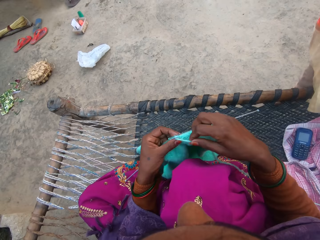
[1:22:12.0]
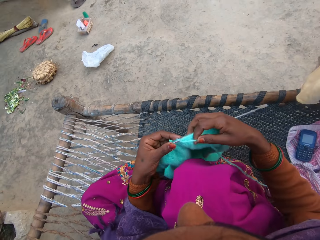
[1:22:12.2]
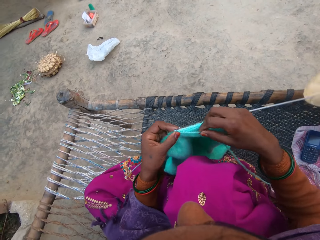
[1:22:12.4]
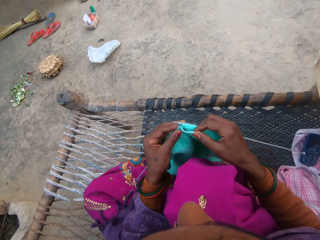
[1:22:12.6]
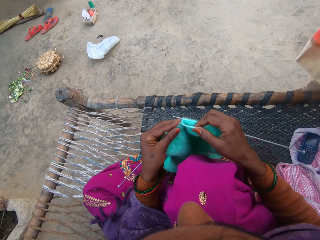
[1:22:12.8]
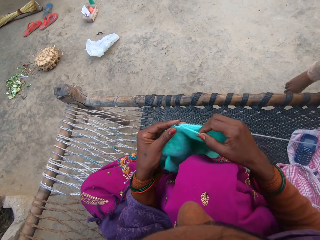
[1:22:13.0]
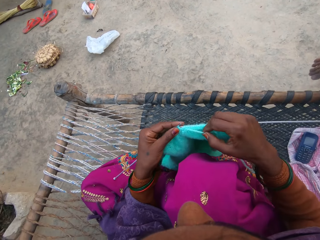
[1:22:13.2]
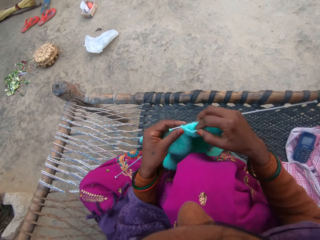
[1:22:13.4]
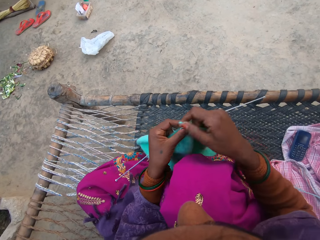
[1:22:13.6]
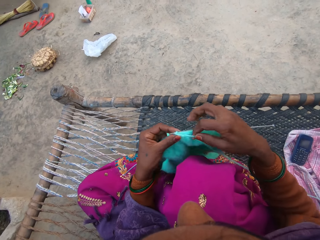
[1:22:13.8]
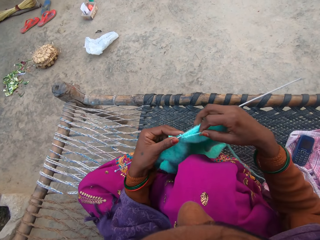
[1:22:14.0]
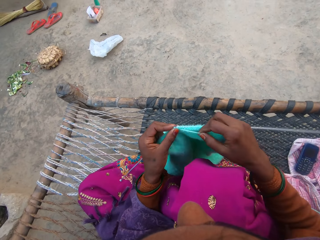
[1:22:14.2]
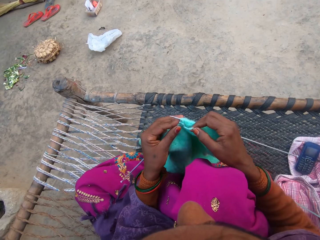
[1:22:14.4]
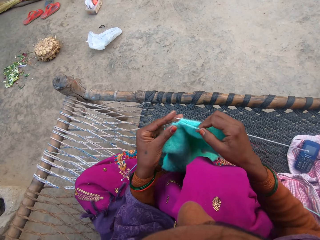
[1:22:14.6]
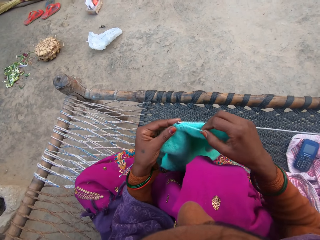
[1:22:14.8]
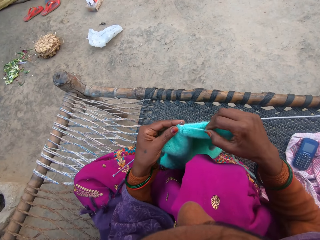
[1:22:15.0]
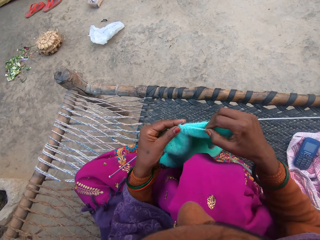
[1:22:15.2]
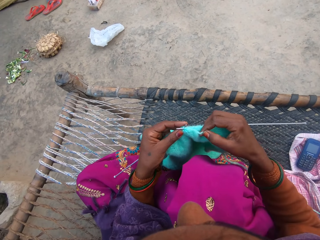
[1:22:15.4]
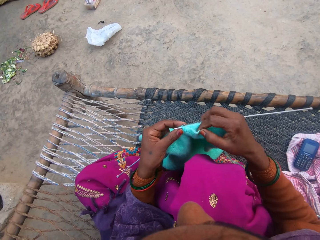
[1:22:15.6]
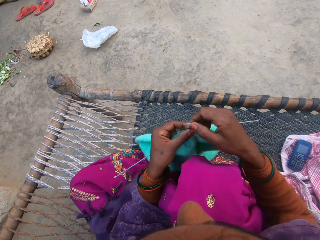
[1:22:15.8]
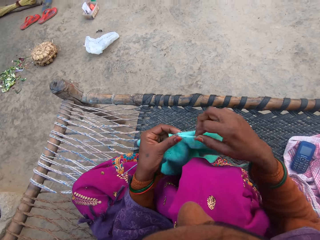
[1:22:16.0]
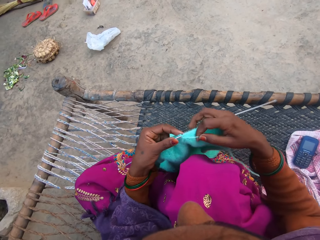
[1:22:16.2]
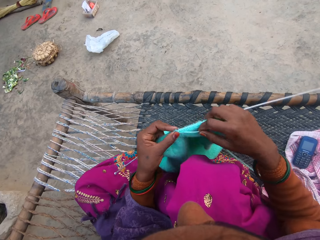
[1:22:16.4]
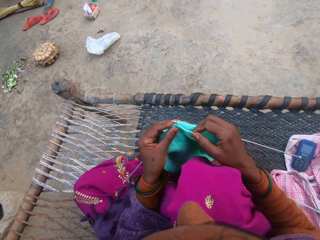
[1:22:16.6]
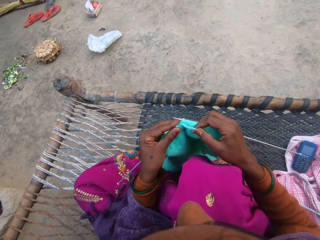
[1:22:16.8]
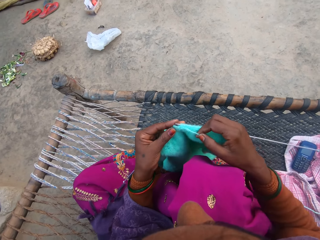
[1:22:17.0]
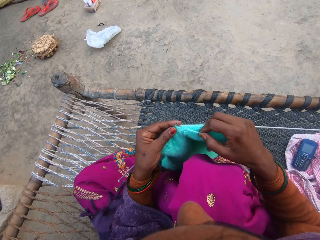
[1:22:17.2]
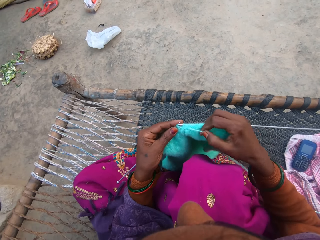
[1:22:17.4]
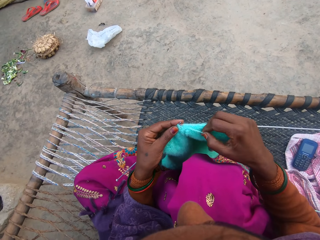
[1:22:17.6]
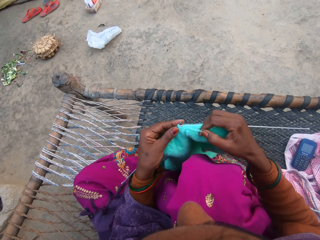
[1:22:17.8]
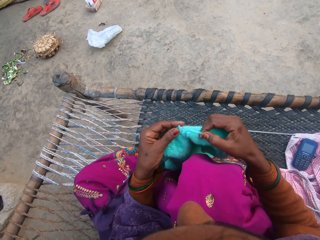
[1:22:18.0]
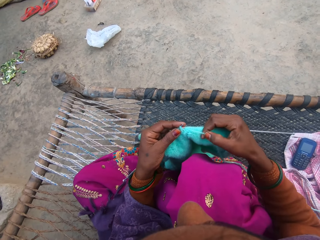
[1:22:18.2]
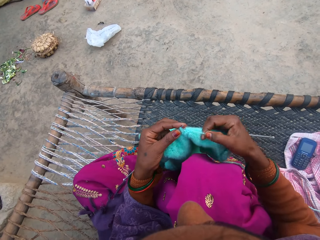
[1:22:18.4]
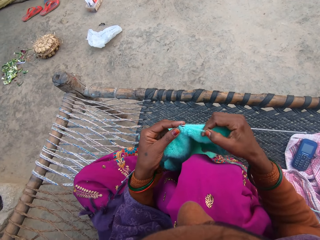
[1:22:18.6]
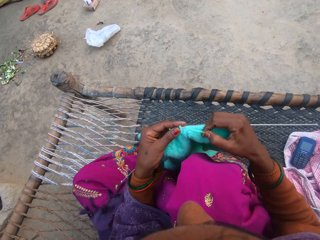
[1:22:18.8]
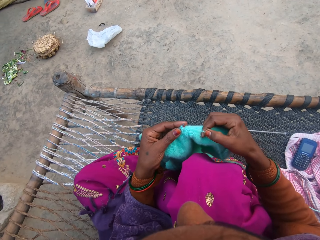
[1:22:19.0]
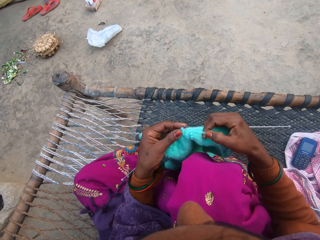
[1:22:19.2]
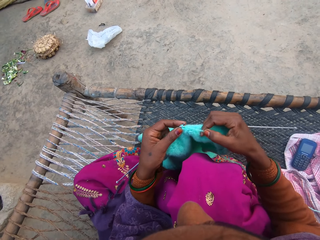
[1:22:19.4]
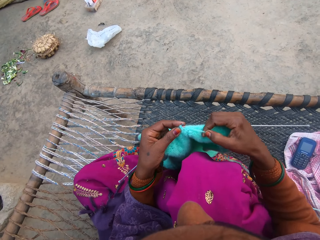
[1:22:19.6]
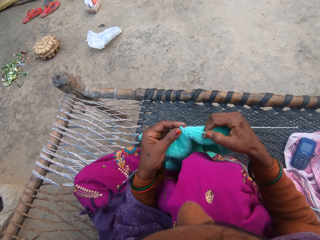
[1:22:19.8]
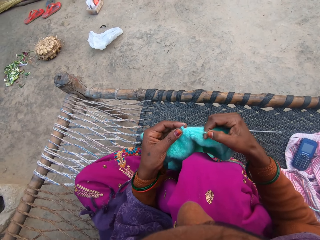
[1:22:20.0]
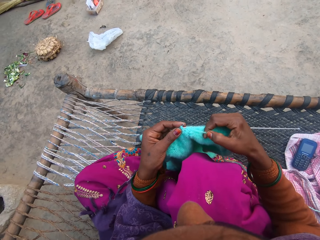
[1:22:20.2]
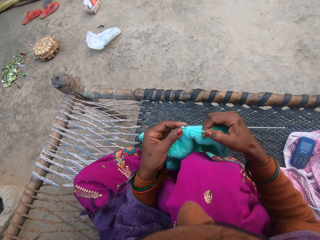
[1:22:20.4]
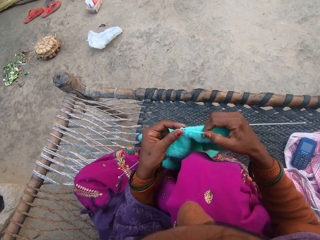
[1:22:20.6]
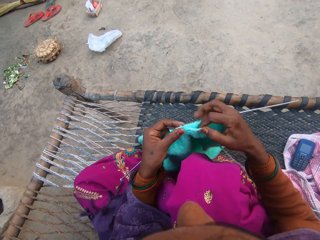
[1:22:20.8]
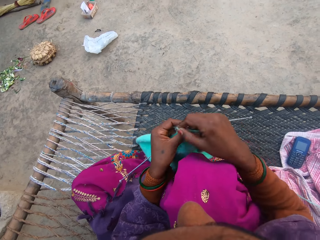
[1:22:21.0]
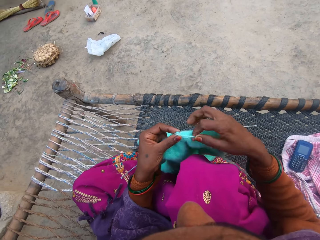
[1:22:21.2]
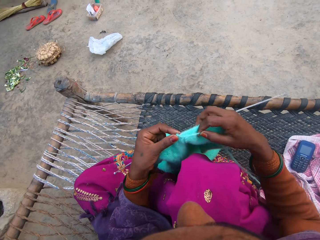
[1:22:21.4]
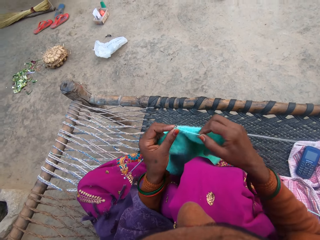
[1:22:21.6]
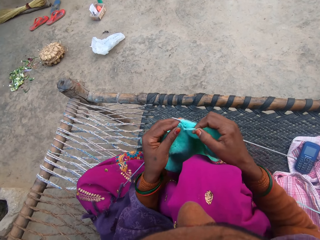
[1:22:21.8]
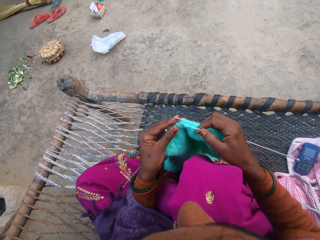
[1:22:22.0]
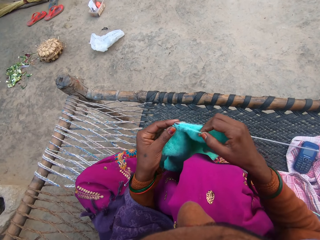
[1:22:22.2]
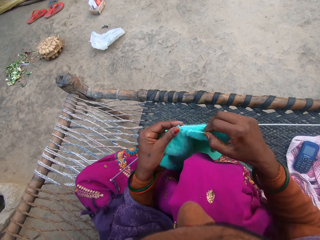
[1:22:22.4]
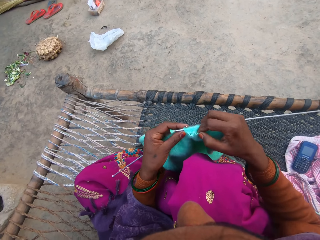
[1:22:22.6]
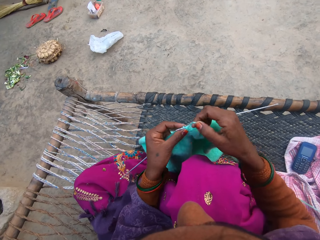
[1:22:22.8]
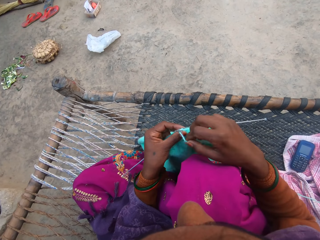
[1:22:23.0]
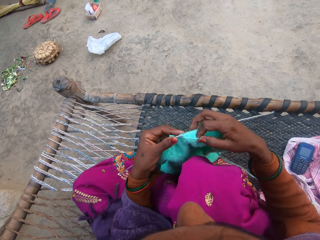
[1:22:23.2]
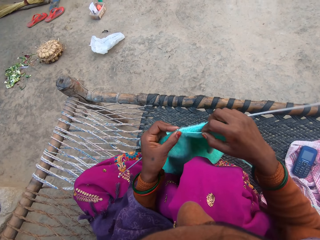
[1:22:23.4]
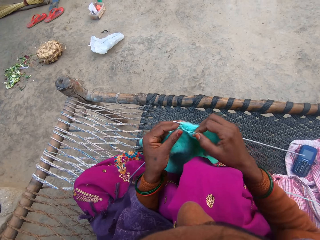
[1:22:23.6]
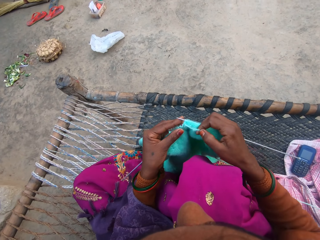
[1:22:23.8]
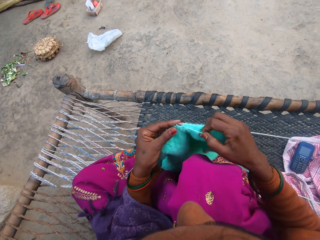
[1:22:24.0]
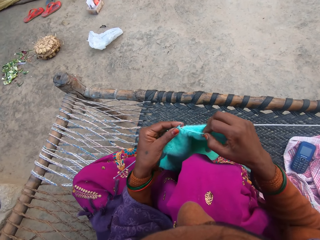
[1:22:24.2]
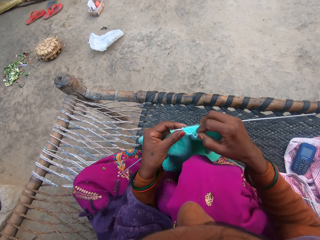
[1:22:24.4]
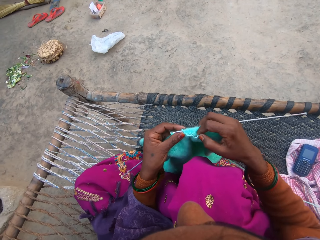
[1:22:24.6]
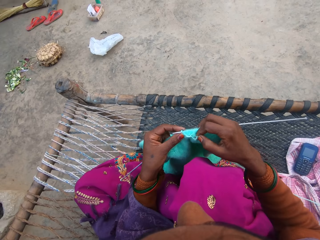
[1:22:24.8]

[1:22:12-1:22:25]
A man climbs onto the woven charpoy bench. The camera wearer talks to the man.

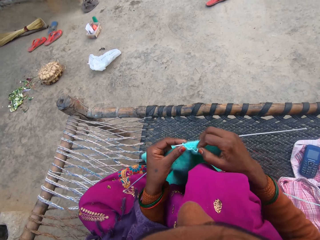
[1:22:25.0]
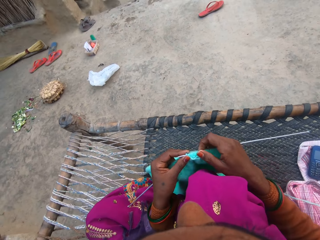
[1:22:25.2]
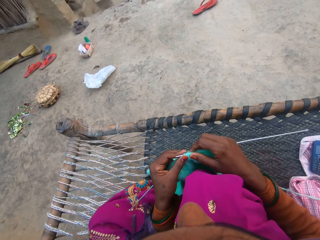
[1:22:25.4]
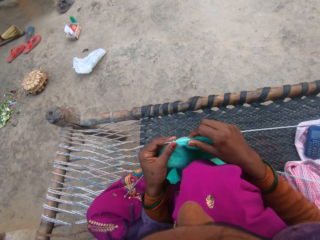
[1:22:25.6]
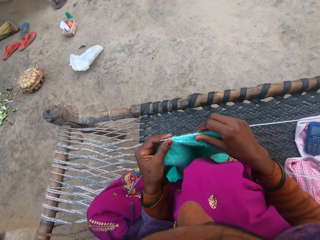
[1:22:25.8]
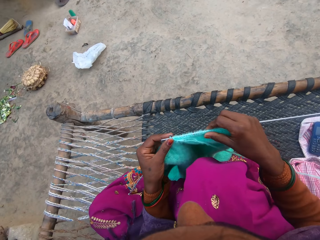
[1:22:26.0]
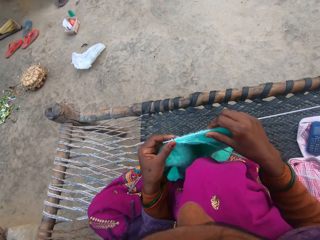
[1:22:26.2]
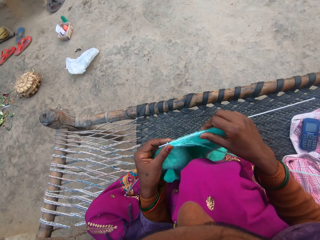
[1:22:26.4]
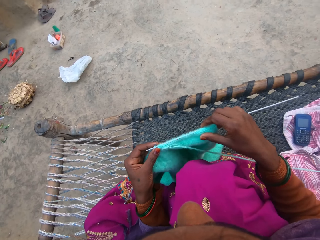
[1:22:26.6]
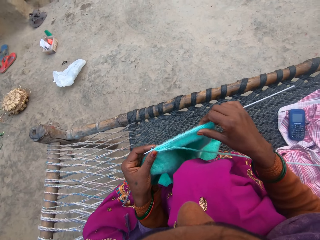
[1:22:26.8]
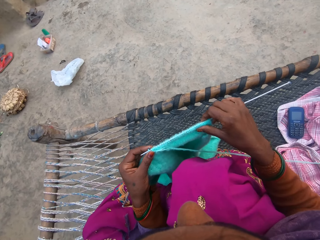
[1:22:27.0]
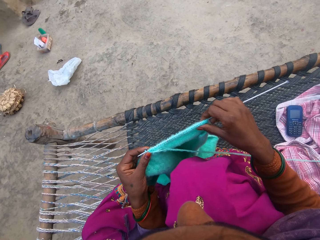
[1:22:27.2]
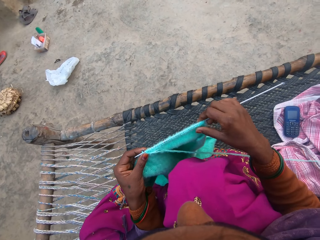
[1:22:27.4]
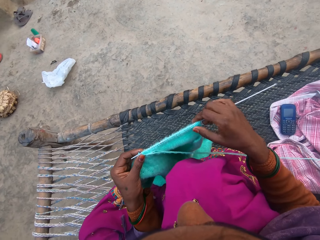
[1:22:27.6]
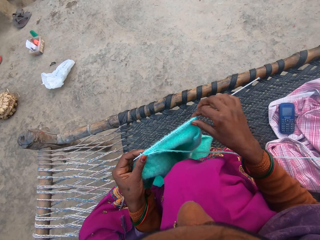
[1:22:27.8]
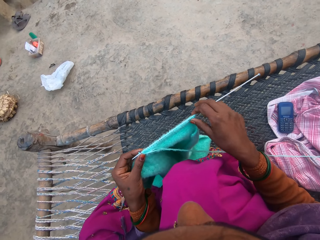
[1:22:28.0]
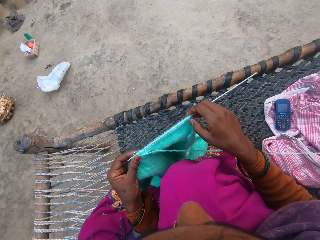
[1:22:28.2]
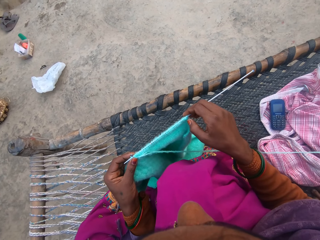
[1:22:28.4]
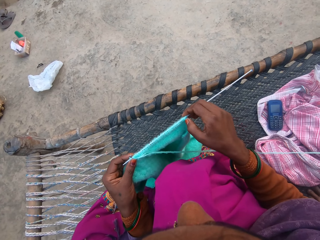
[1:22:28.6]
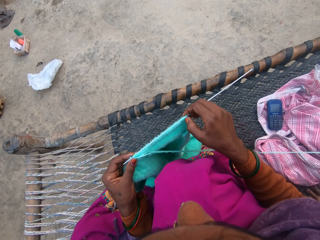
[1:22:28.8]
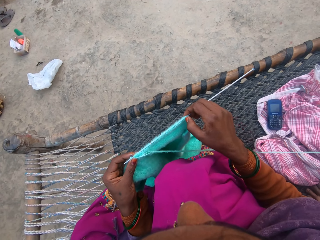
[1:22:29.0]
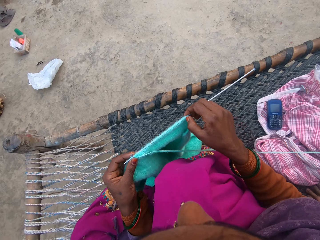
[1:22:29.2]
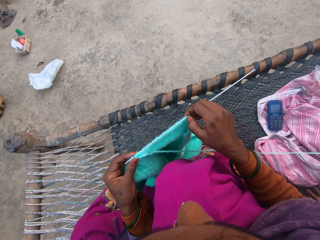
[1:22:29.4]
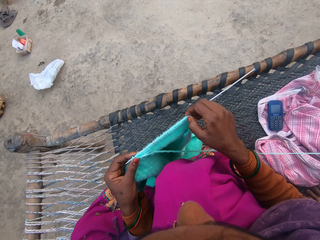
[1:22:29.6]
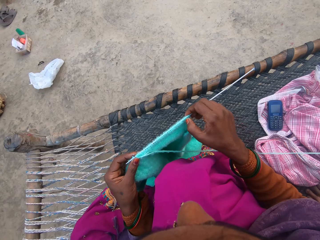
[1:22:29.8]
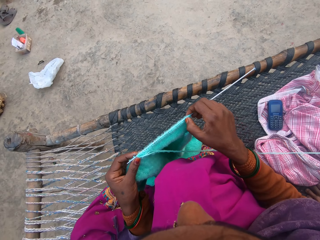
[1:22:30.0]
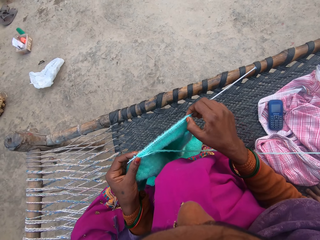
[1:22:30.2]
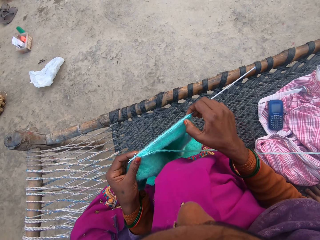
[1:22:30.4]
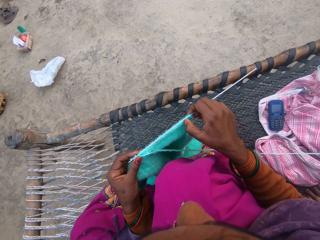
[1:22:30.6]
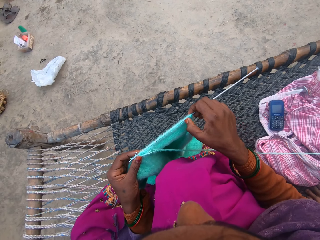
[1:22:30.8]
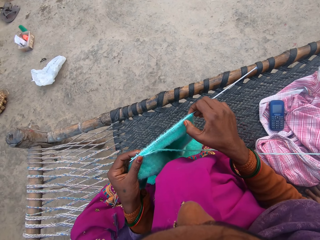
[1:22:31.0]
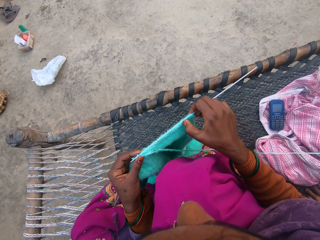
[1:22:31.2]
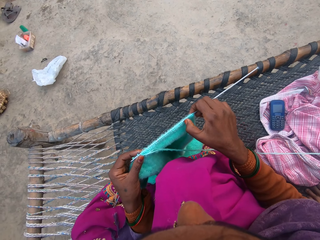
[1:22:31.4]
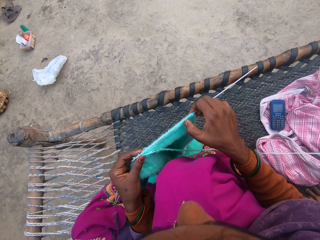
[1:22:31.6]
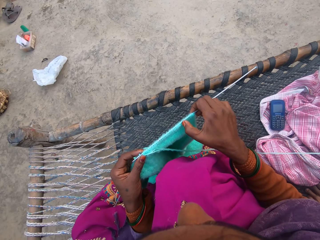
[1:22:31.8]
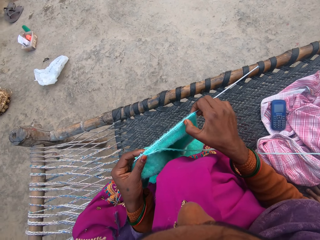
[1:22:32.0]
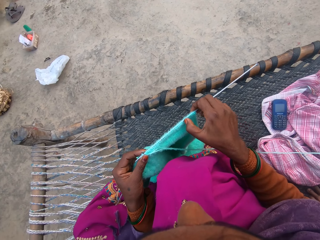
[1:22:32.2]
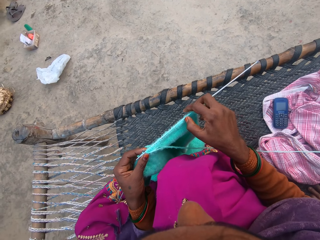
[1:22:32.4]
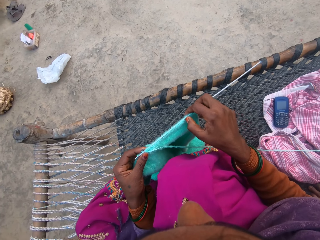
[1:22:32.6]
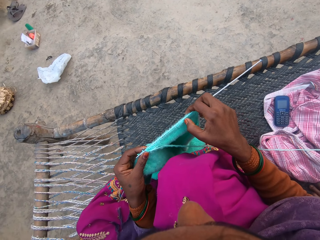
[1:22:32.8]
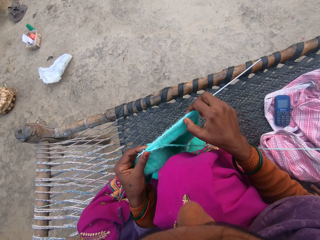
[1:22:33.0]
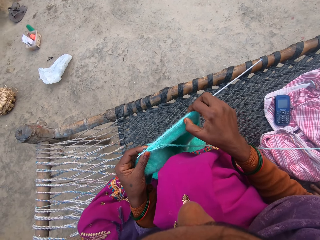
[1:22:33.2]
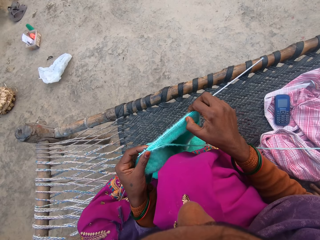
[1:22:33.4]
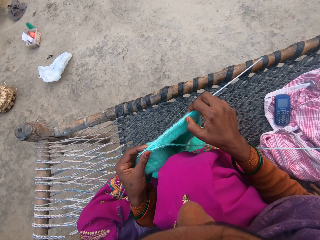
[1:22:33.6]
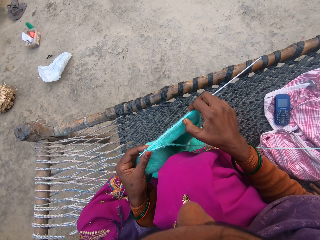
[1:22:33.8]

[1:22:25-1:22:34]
A woman talks to the camera wearer. The camera wearer counts the wool on the knitting pin with her hands.
